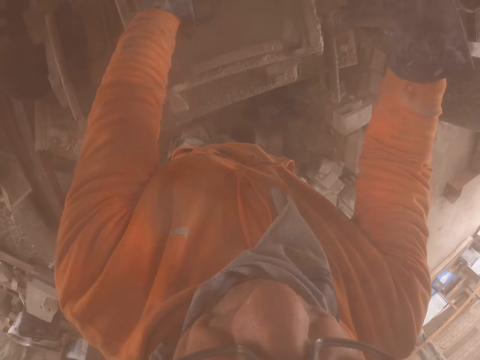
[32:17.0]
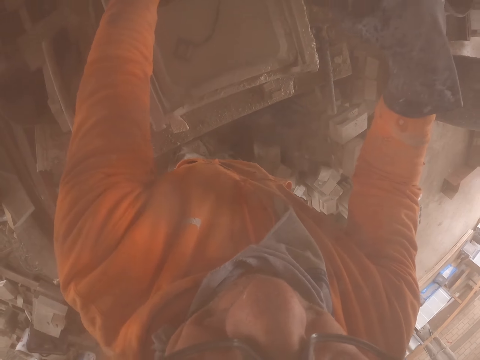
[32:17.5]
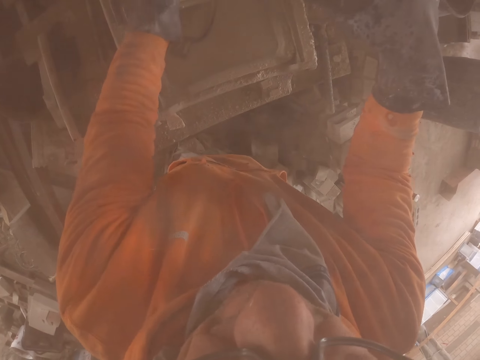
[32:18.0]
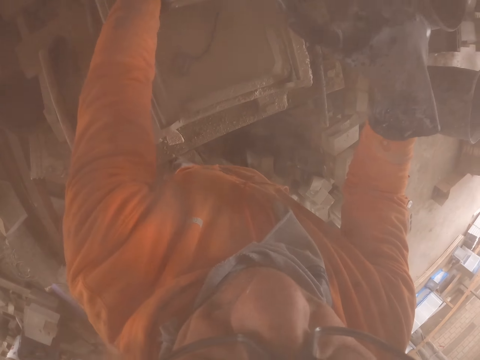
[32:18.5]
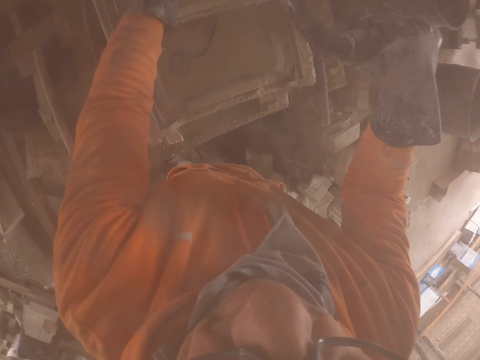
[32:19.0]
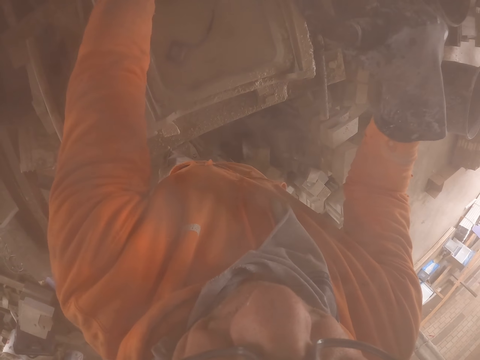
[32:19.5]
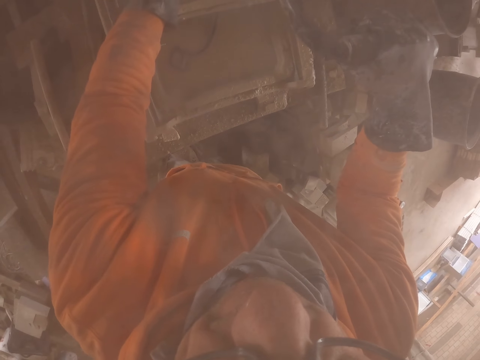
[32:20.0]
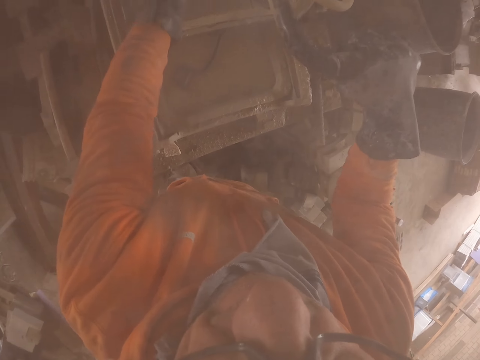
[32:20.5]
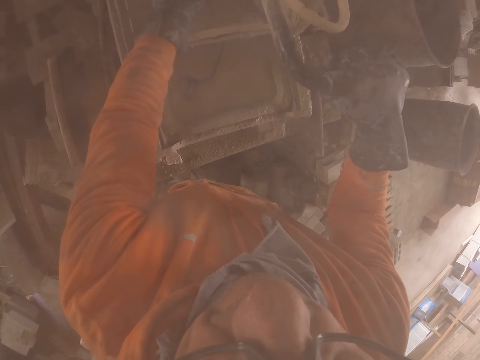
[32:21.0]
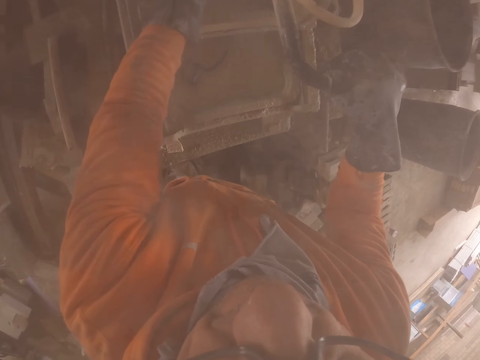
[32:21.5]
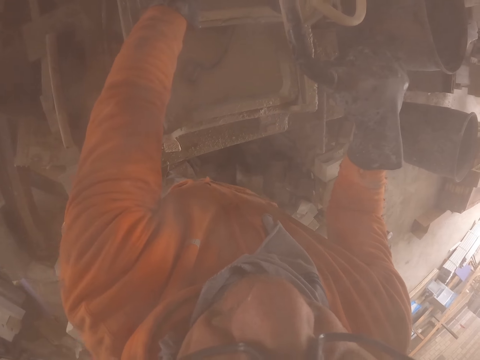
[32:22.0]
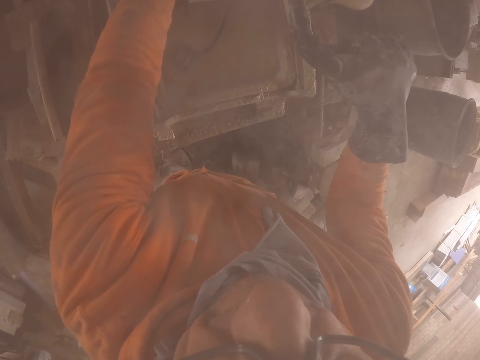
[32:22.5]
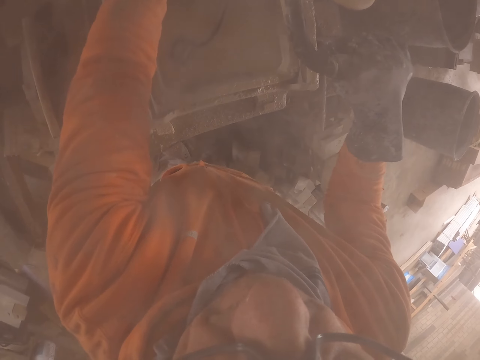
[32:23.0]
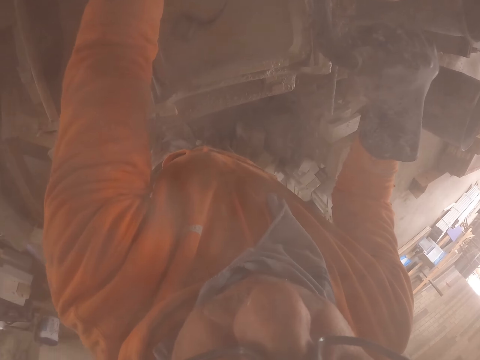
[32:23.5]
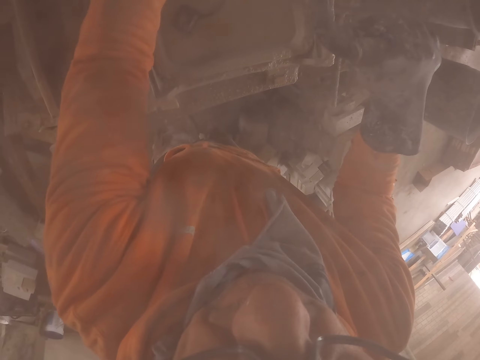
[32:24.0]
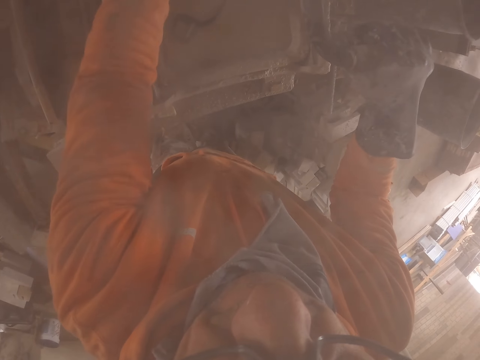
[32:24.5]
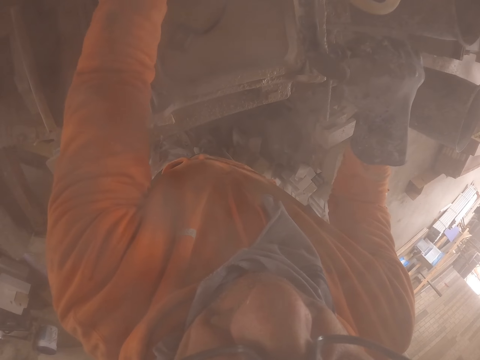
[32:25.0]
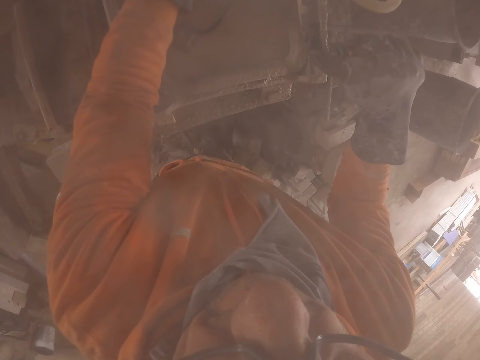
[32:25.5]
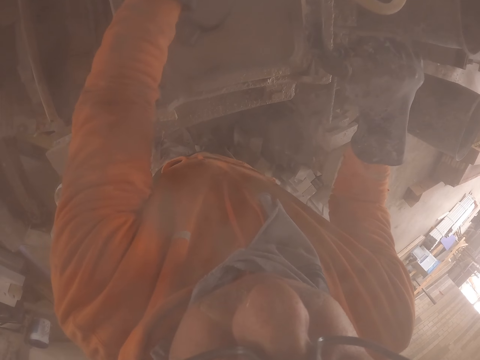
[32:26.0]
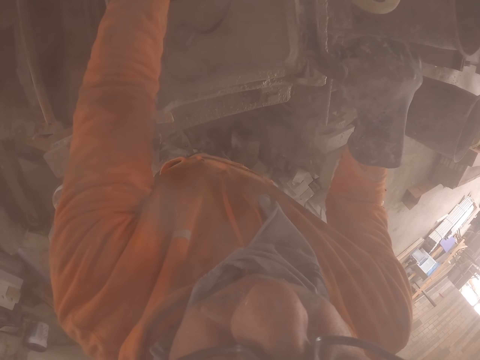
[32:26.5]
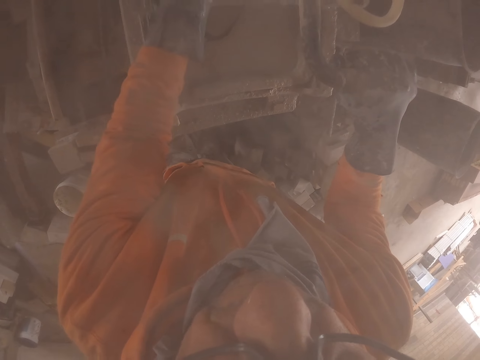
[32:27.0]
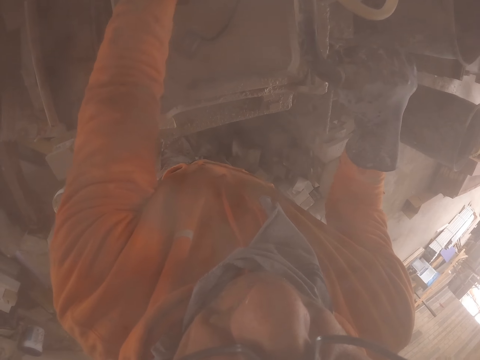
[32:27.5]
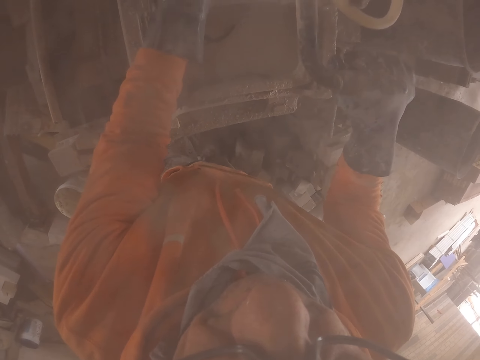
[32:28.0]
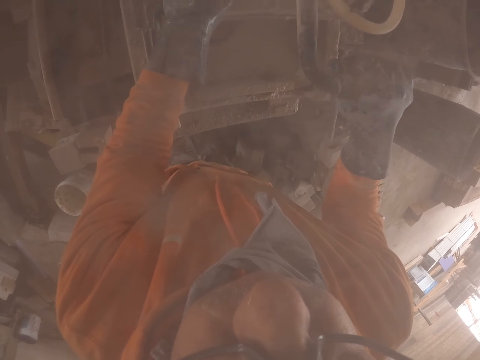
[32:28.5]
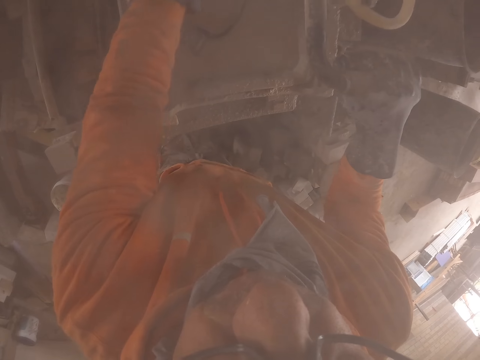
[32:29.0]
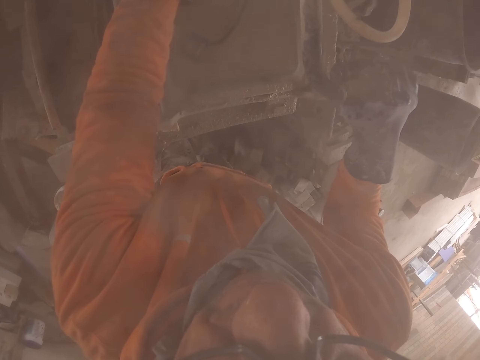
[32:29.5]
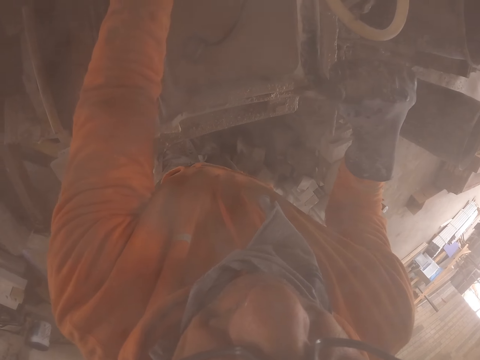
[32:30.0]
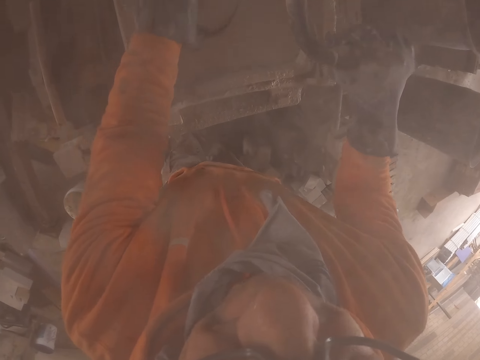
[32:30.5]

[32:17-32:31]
The camera wearer cuts the brick with the machine. They make the brick.

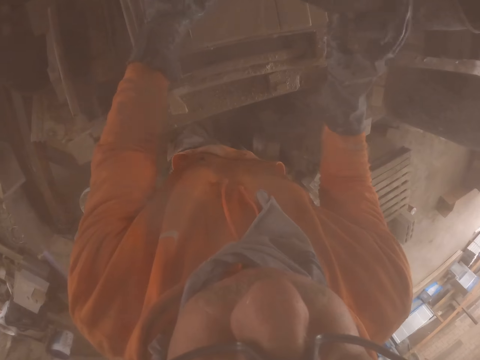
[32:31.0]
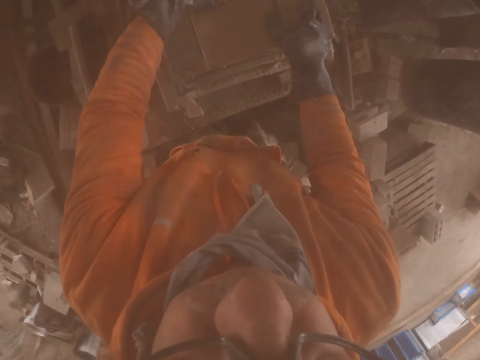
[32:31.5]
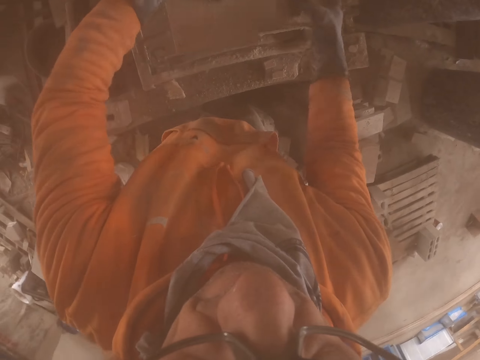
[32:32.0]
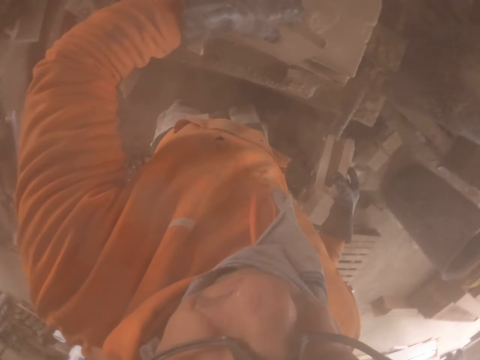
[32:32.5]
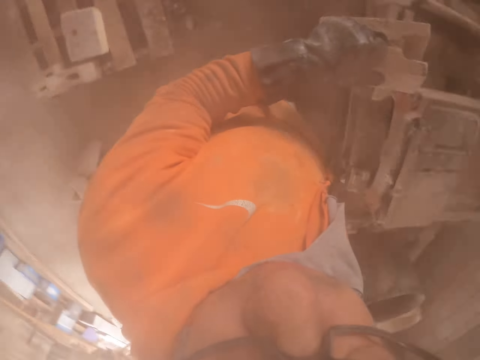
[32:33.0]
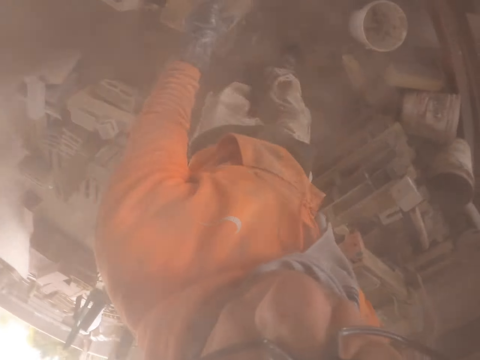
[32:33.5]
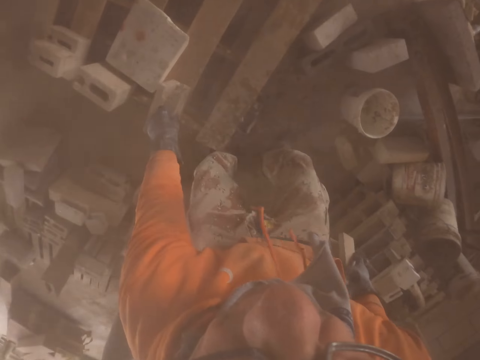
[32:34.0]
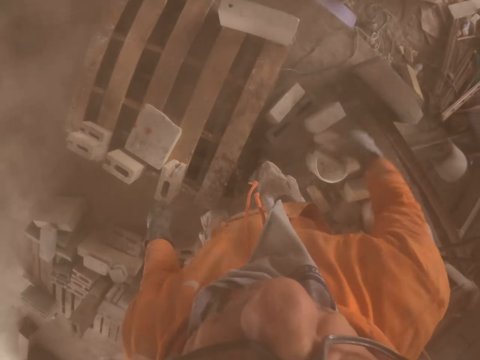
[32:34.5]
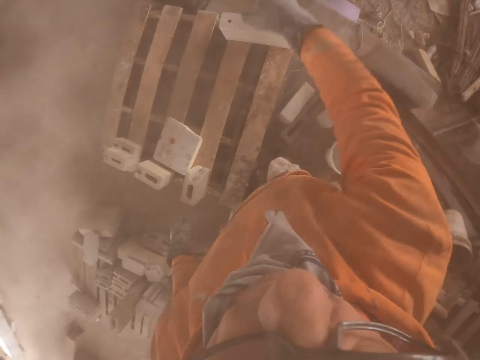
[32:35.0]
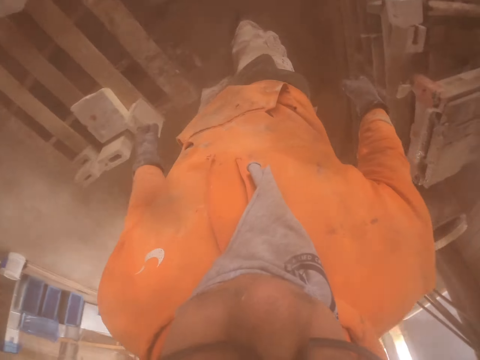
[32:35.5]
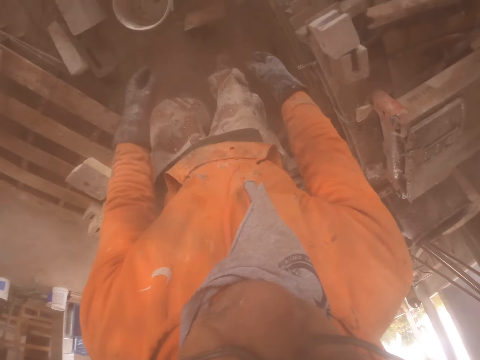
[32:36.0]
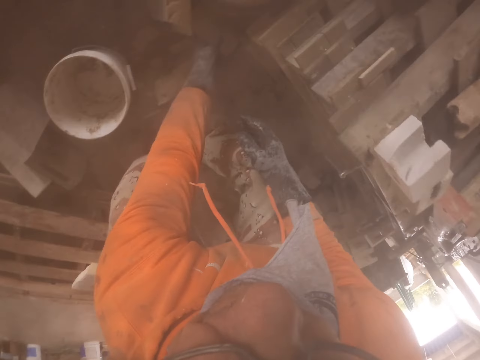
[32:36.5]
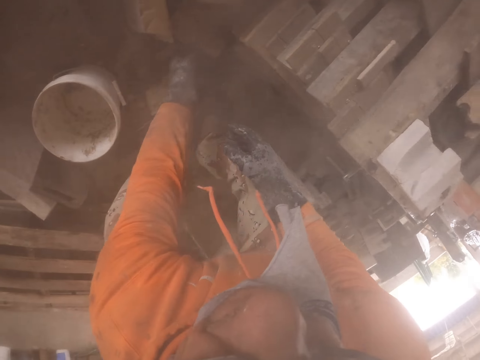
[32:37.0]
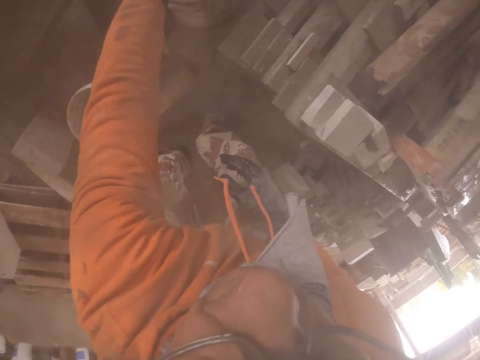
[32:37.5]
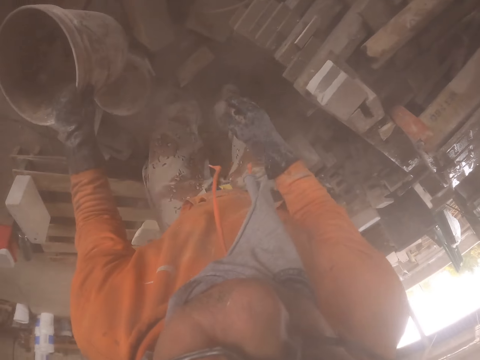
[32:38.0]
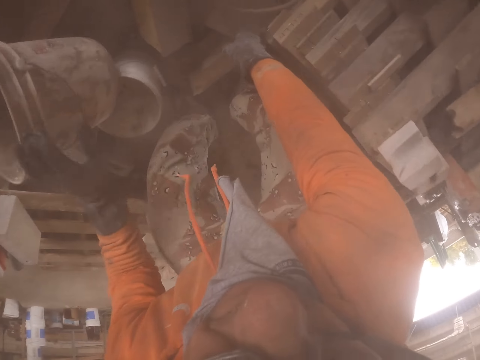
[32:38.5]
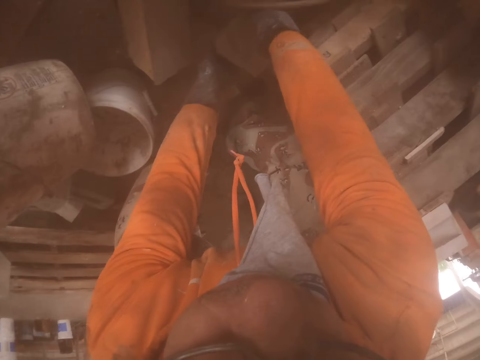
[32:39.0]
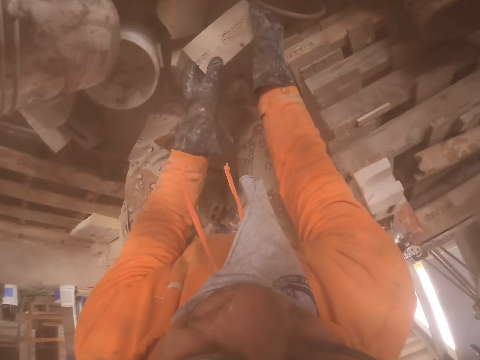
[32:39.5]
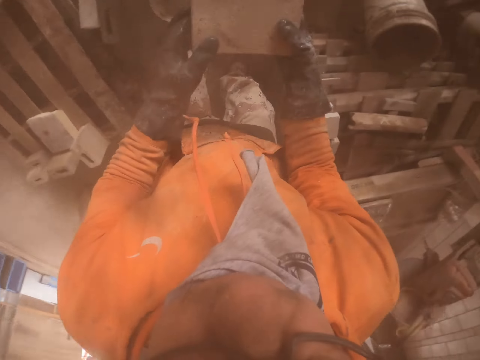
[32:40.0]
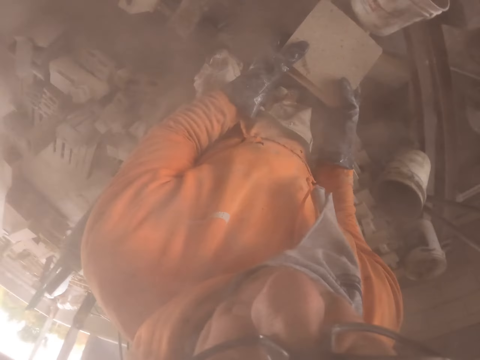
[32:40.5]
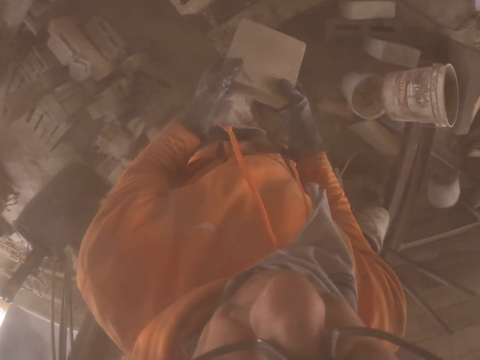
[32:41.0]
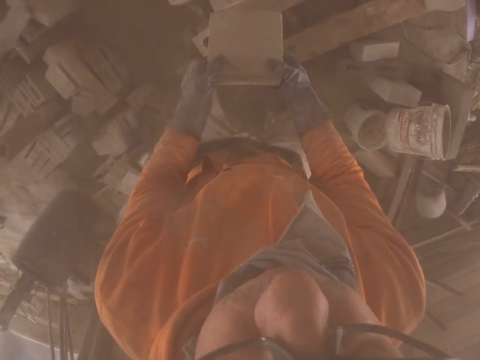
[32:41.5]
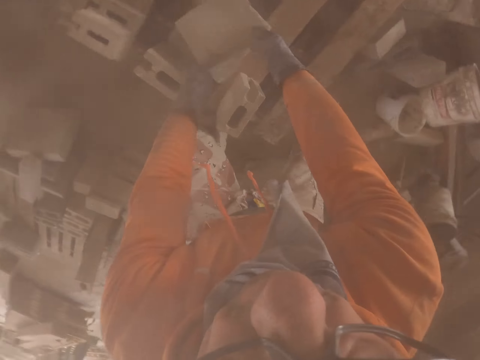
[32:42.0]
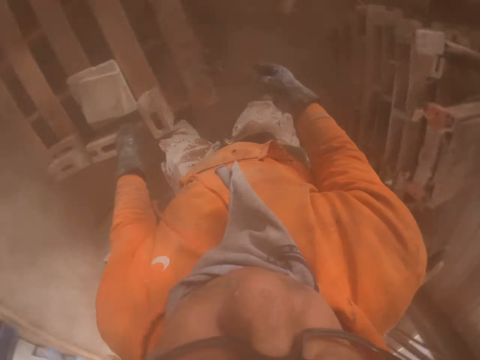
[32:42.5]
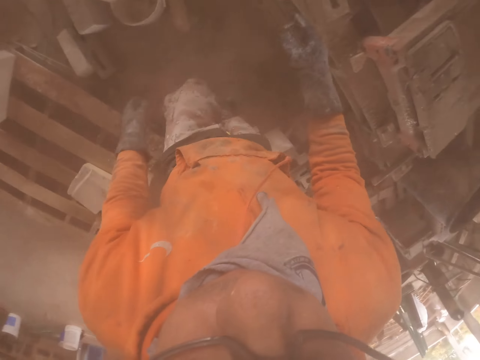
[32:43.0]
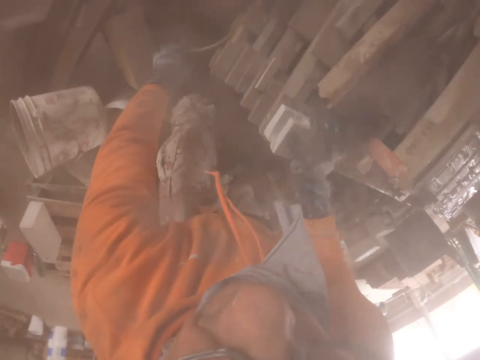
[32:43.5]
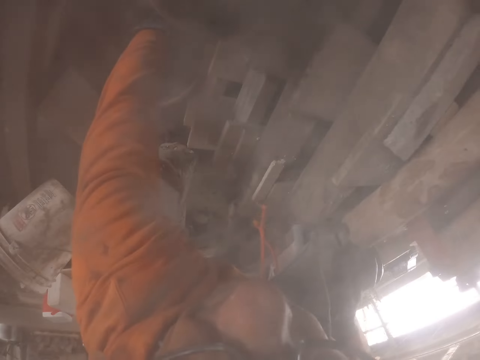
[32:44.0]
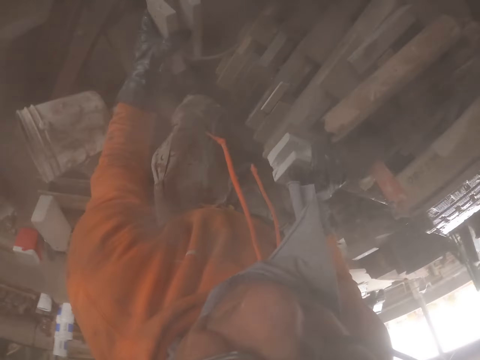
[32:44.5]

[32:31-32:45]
The camera wearer puts a brick on the pallet. They throw the brick. They pick up the brick on the floor. They put a bucket aside.
